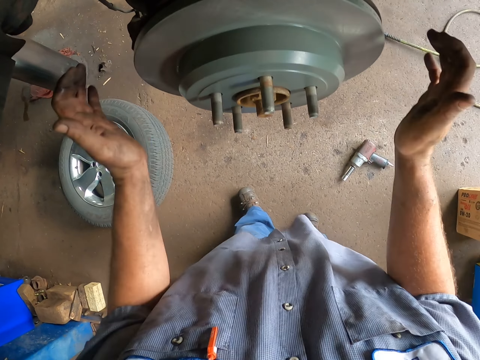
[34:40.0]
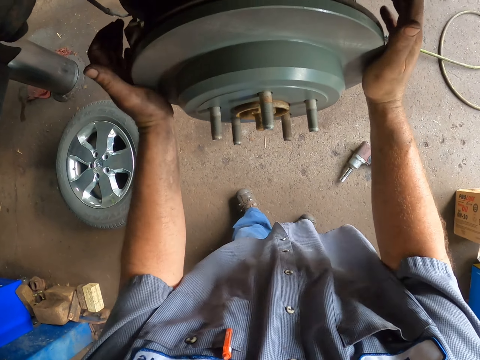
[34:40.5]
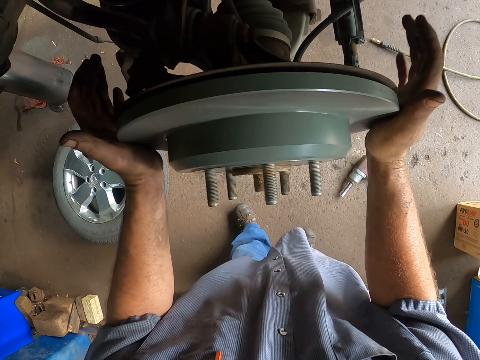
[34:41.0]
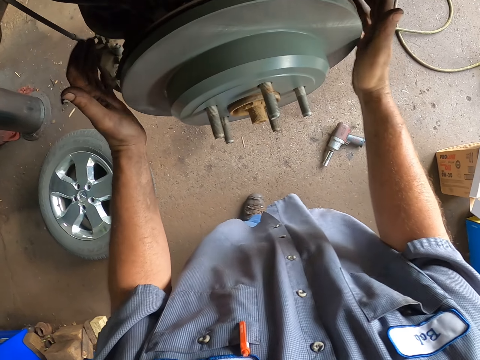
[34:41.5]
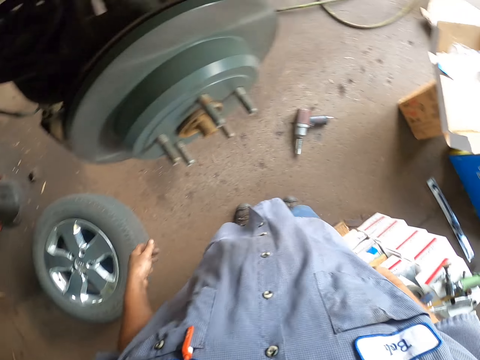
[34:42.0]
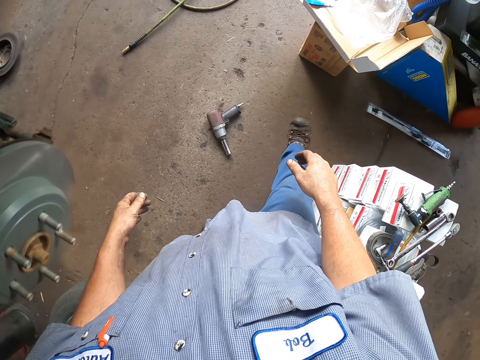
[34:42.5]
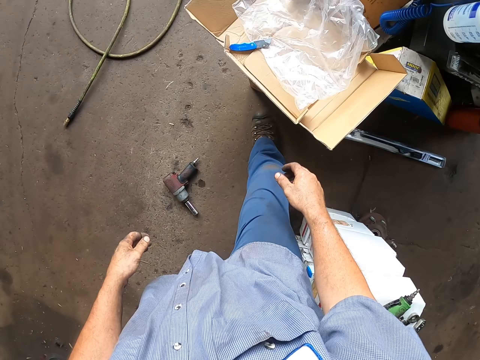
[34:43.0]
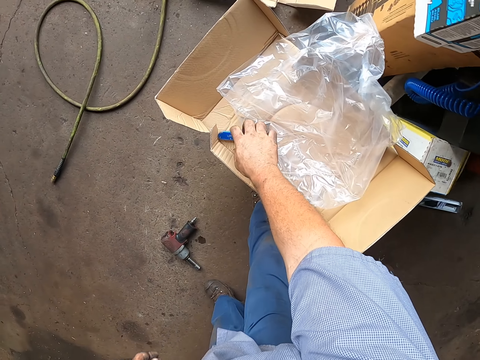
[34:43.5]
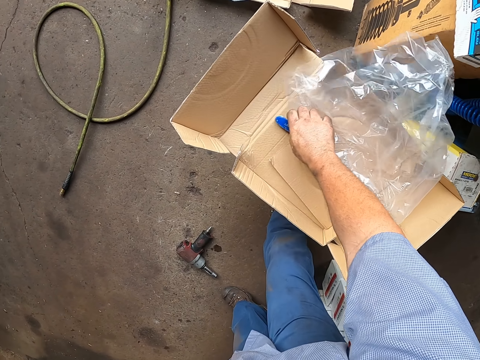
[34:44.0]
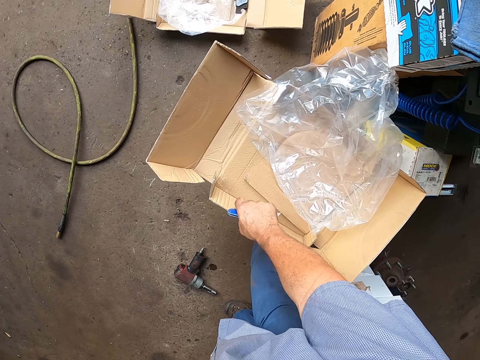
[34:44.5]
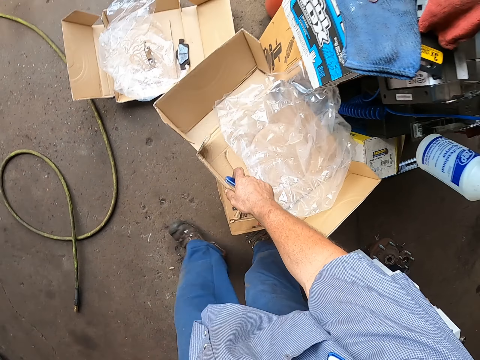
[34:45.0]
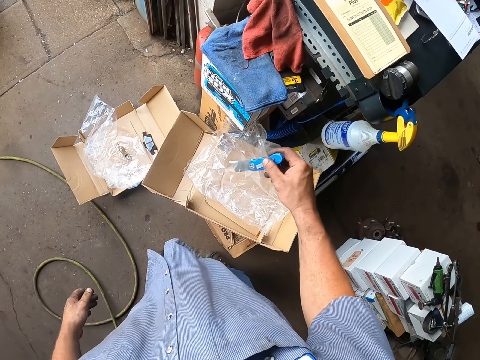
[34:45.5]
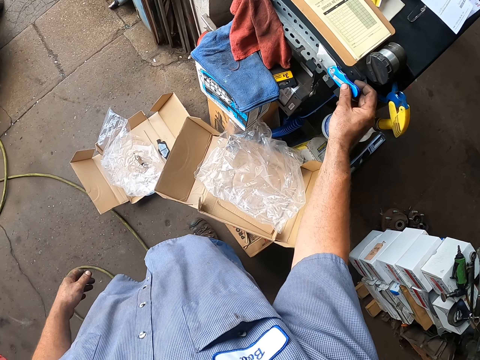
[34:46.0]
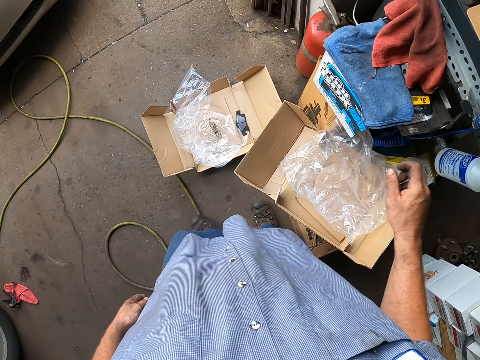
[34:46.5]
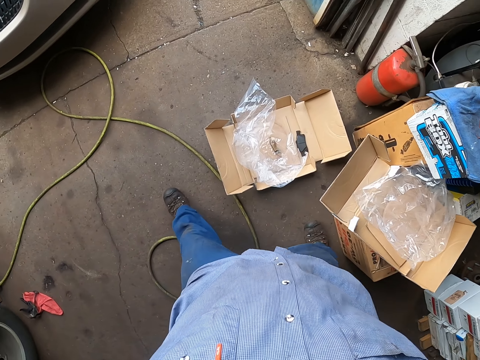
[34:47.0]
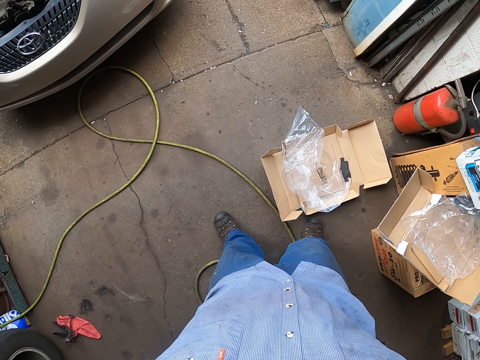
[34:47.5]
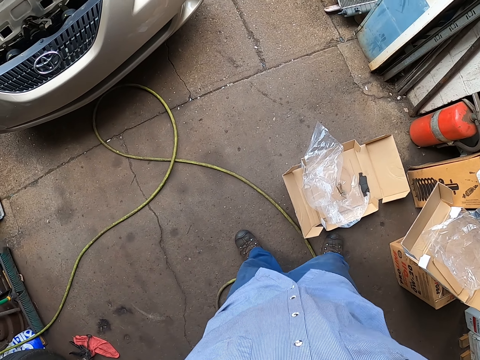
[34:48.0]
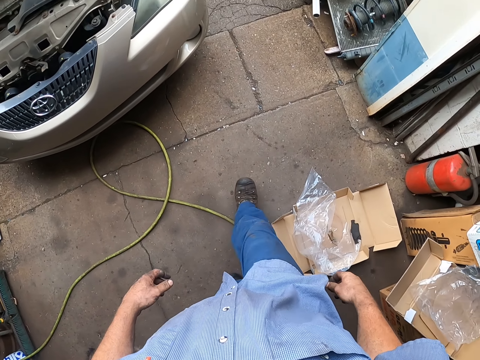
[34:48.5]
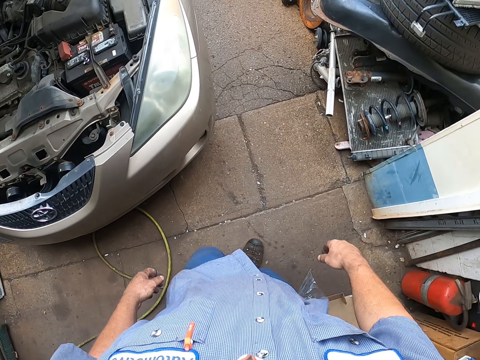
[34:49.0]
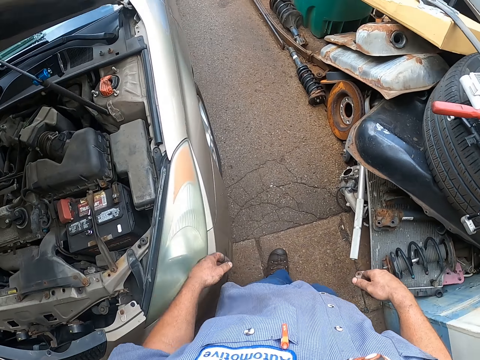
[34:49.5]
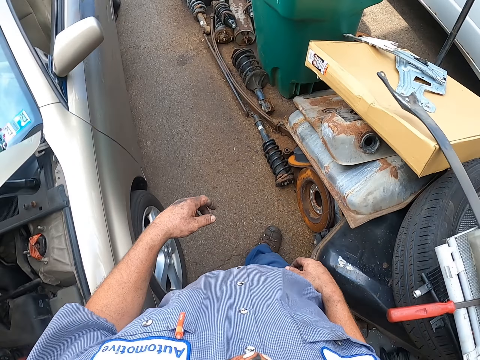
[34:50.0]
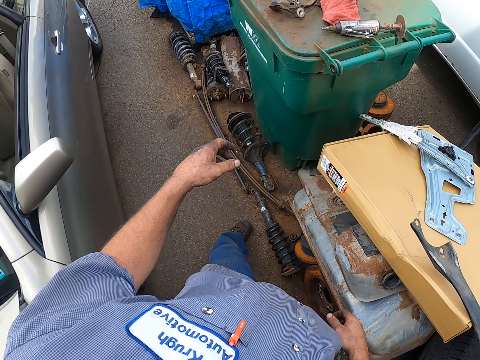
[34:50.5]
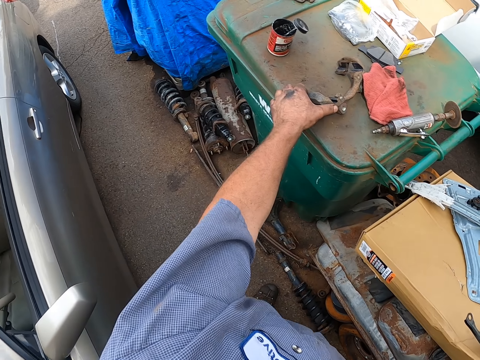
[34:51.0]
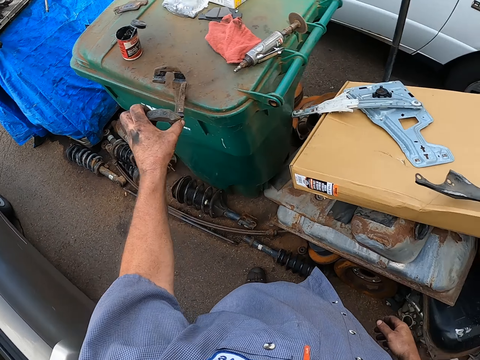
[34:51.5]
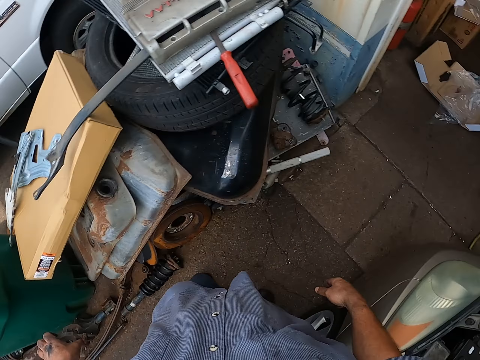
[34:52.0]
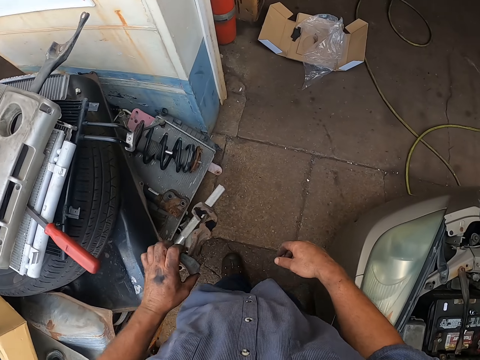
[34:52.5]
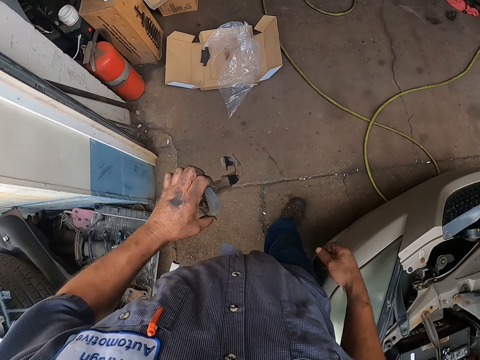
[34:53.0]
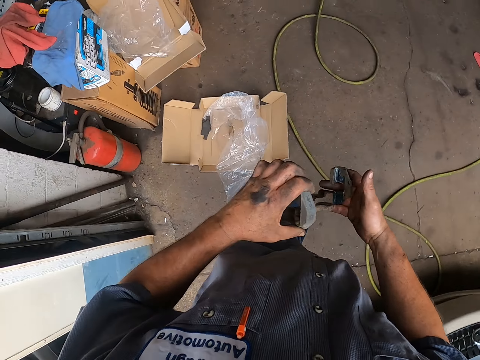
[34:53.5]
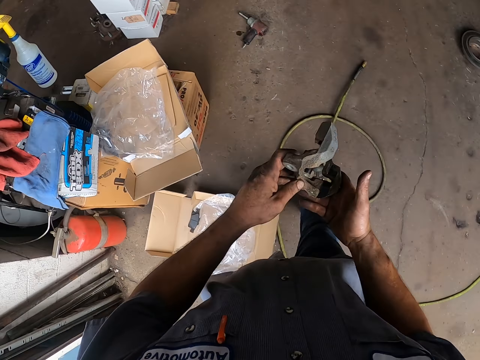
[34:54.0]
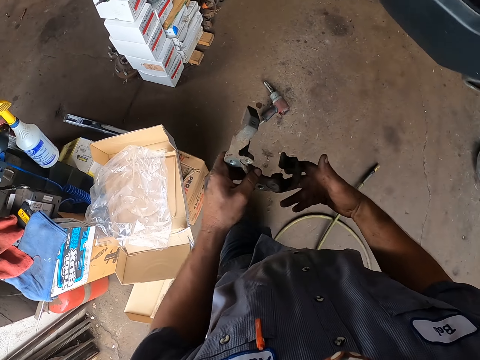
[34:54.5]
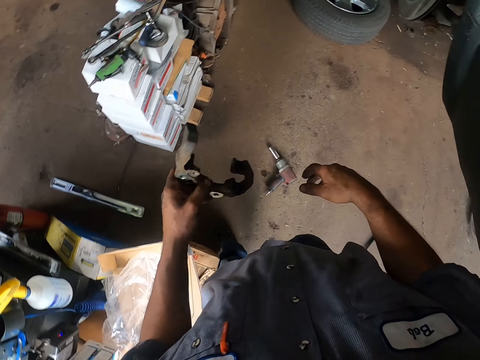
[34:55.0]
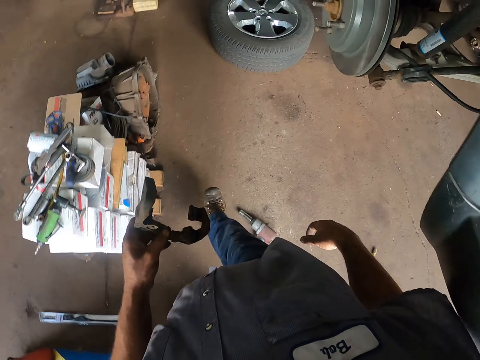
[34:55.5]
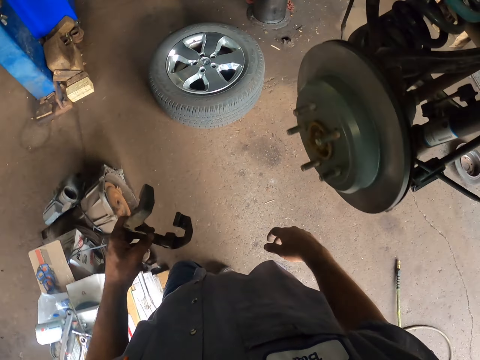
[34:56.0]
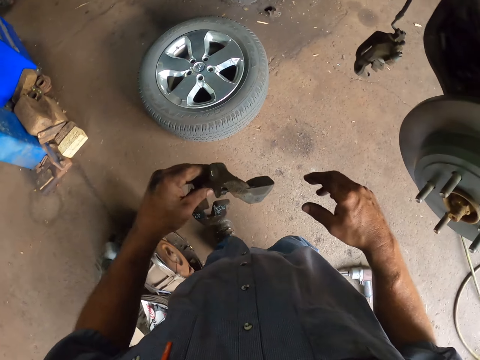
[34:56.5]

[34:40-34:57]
The camera wearer walks in the garage and looks around. They pick the pocket knife from the box. They put the pocket knife on the cabinet. They walk in the garage and look around again. They pick the brake caliper bracket from the dustbin lid. They walk in the garage and look around again.

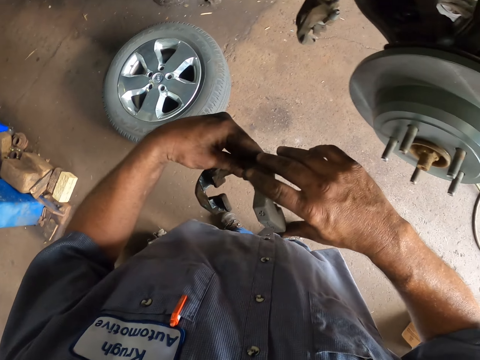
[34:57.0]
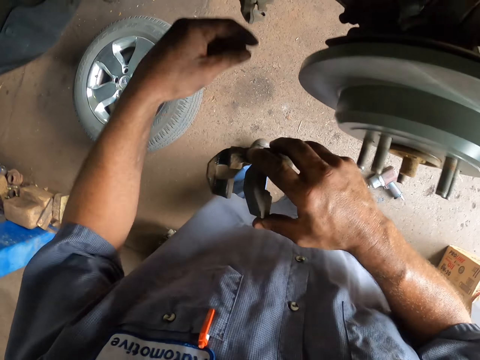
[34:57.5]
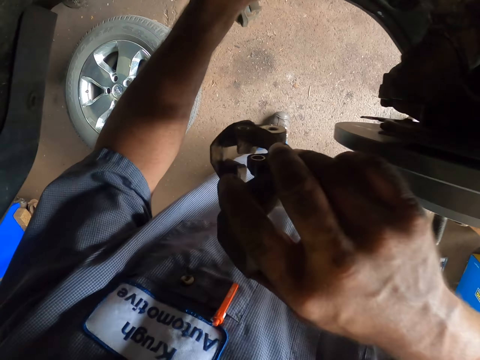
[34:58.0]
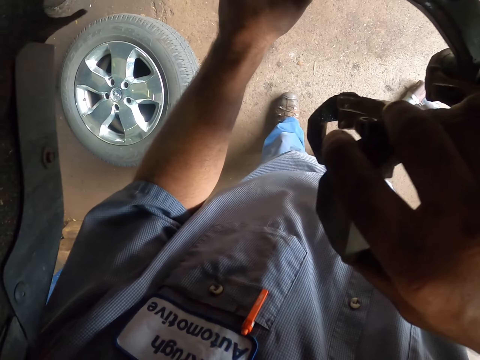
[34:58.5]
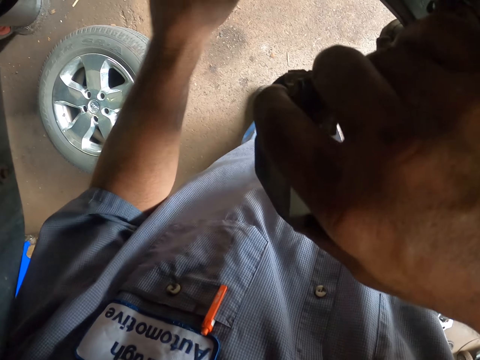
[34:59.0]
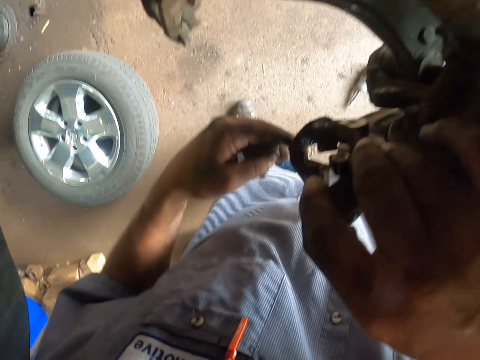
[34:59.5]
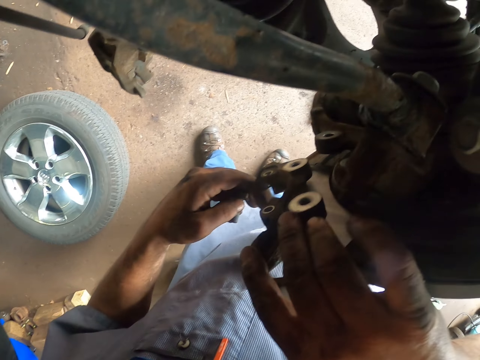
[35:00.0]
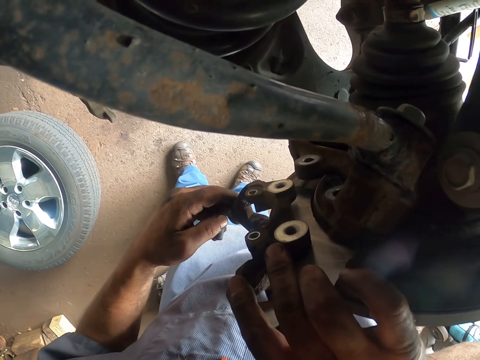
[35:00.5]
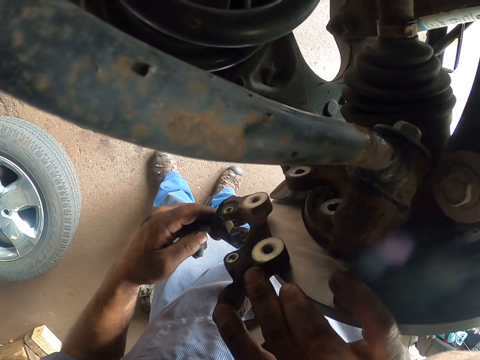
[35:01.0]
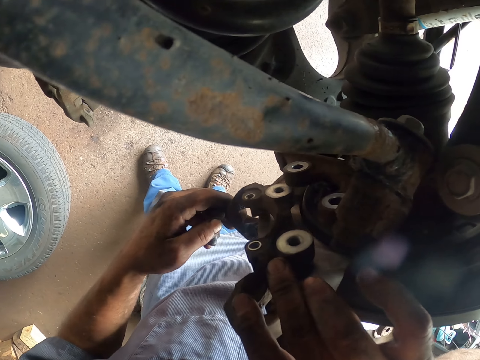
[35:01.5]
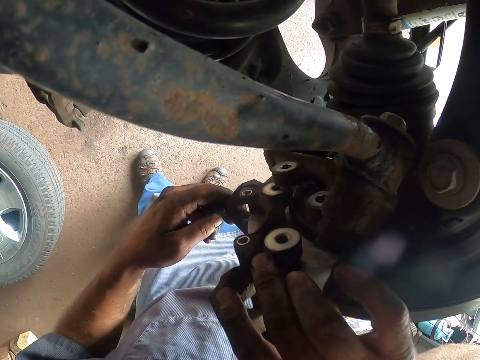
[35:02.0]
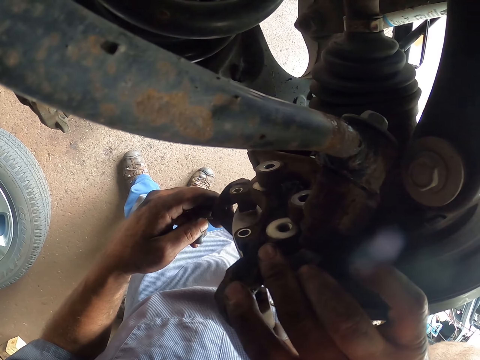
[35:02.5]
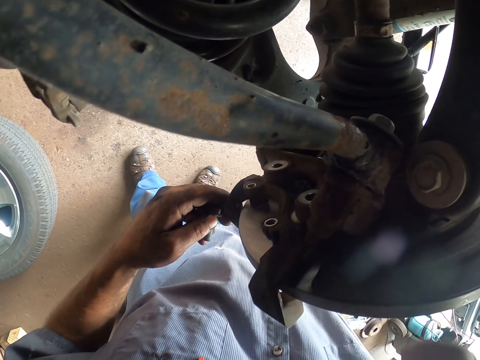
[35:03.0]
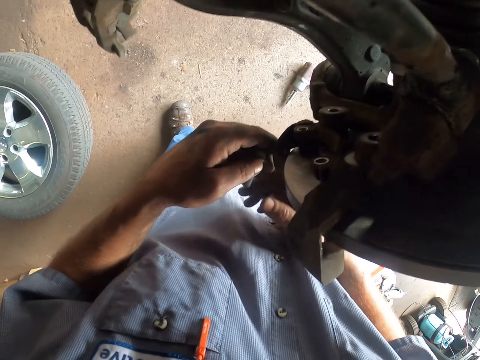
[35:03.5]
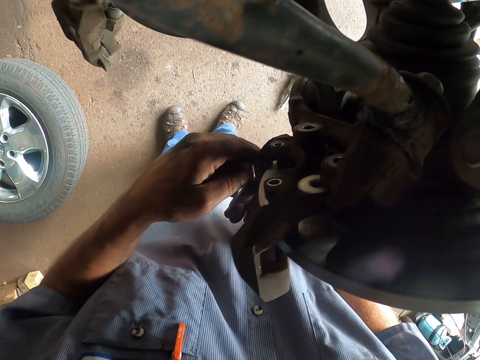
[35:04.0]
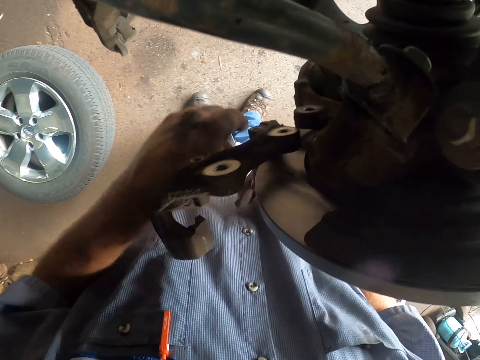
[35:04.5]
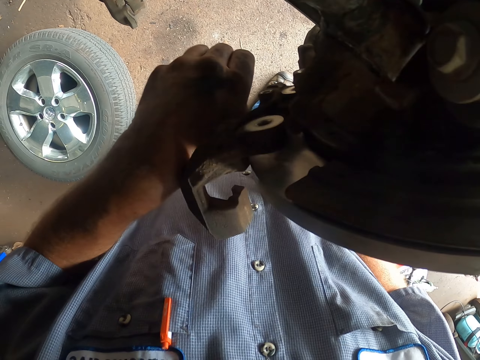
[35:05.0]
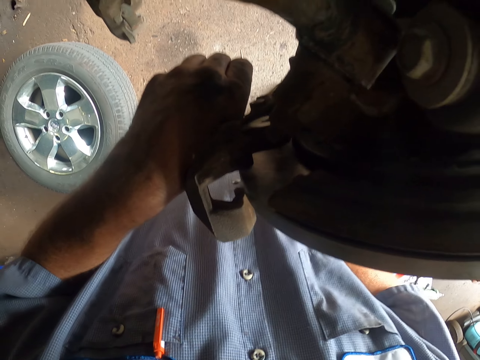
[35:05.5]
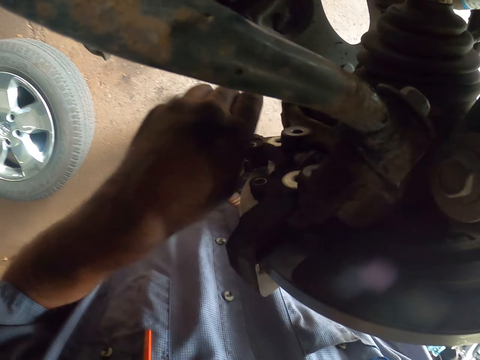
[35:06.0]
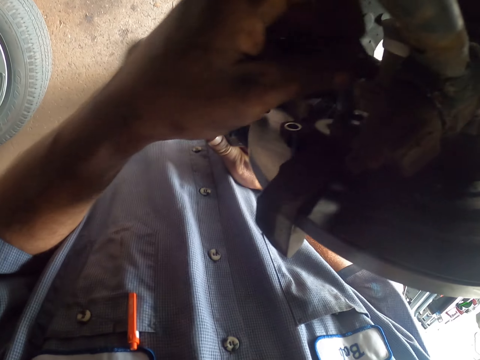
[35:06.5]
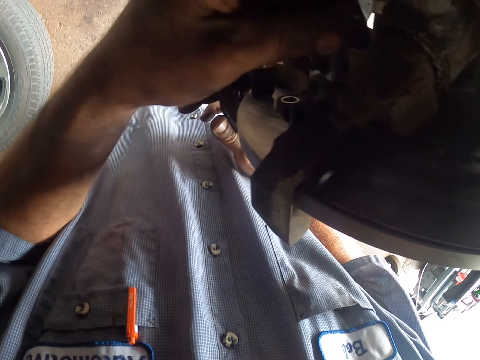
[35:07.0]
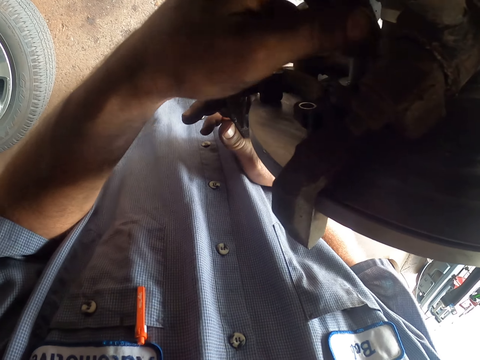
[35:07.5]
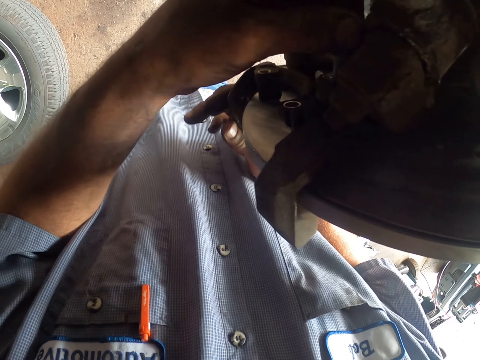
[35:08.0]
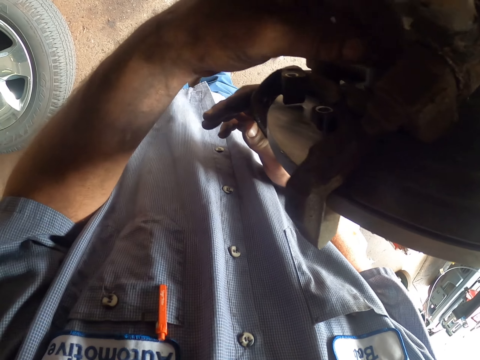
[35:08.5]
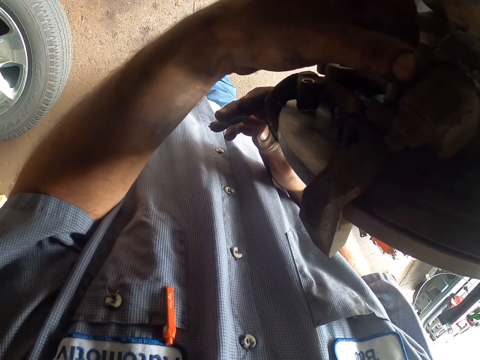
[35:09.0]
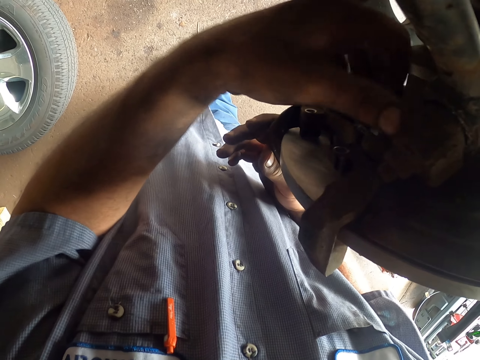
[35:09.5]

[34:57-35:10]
The camera wearer fixes the car. They put the brake caliper bracket on the brake disc. They hold the bolt in the hand. They put the bolt in the brake caliper bracket hole. They tighten the bolt with the hand.
